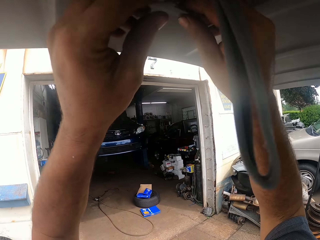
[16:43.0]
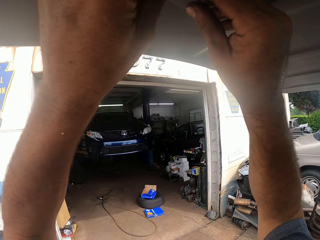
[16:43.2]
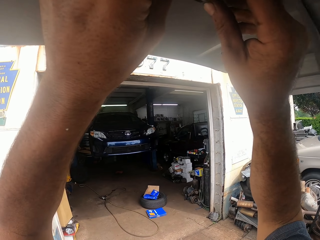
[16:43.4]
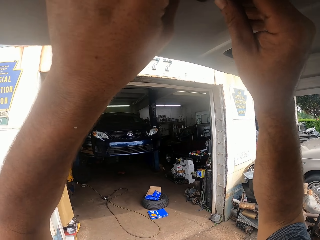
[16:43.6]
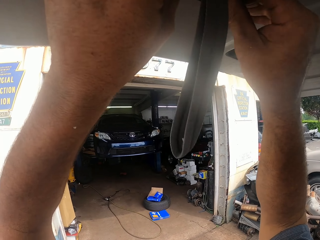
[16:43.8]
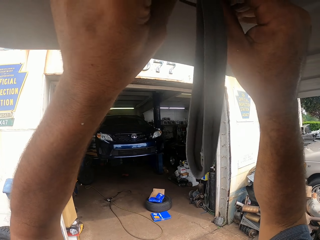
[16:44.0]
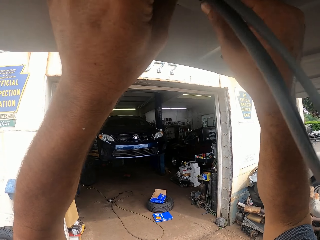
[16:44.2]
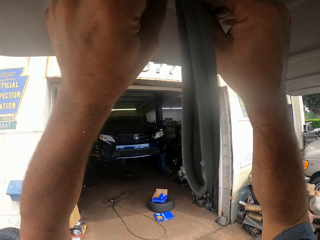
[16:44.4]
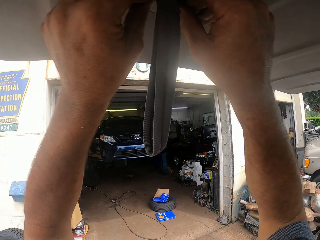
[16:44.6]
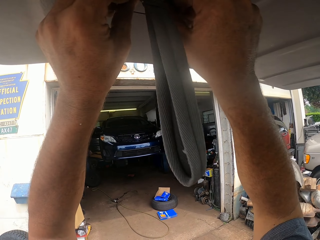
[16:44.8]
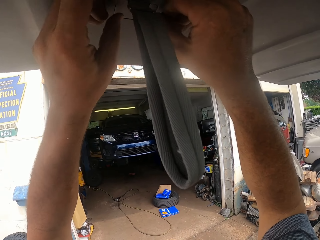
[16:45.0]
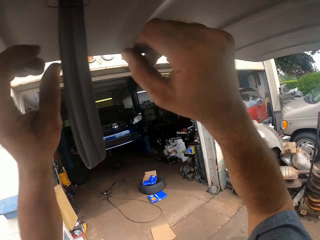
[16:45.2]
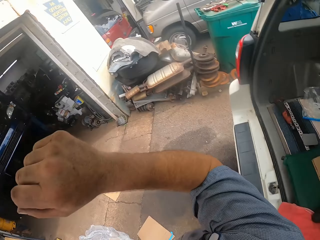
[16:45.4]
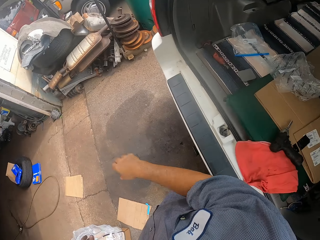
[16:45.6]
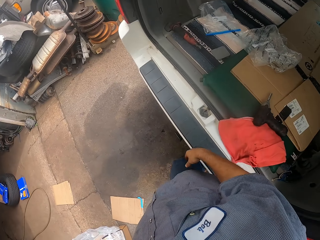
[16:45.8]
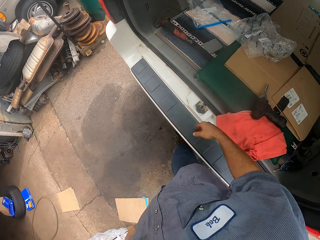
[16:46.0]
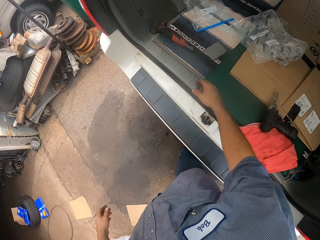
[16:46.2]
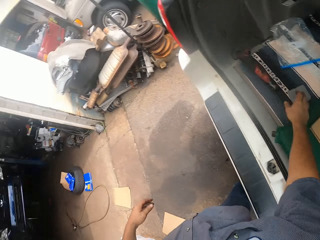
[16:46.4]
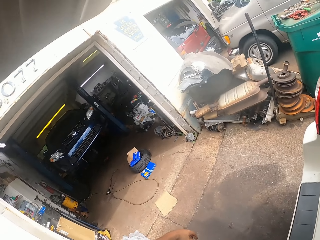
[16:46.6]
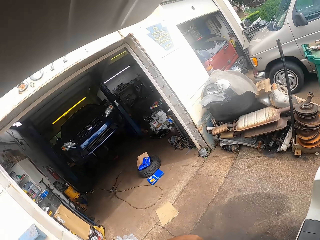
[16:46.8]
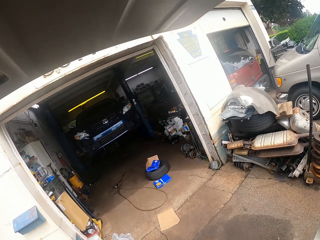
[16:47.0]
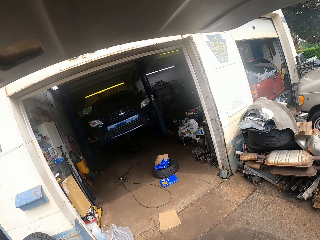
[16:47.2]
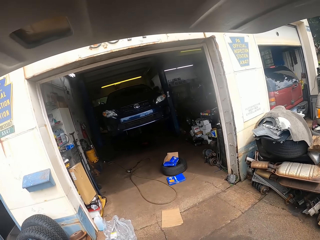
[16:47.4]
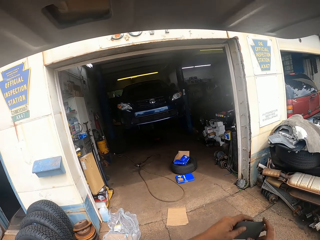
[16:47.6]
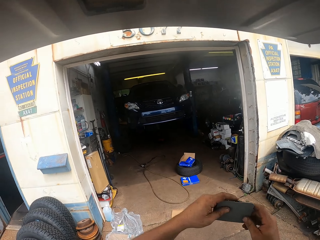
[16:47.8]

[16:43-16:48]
The camera wearer picks up something. They fix something on the door. They fix something on the belt. They pick up something.

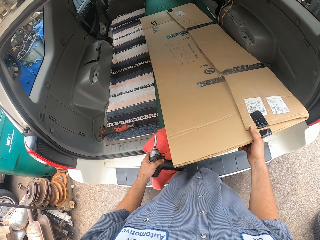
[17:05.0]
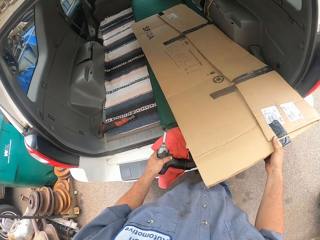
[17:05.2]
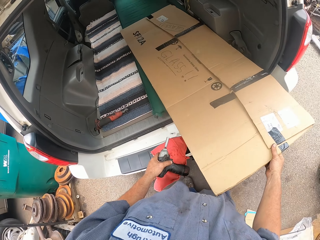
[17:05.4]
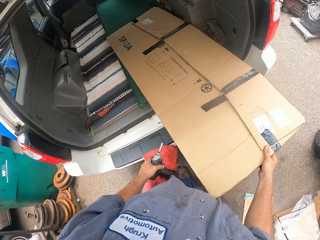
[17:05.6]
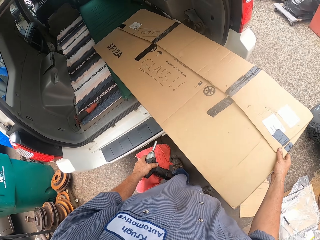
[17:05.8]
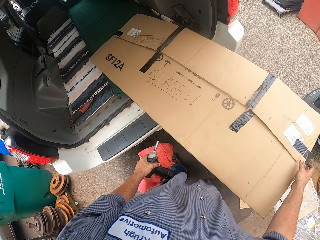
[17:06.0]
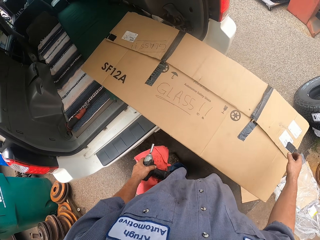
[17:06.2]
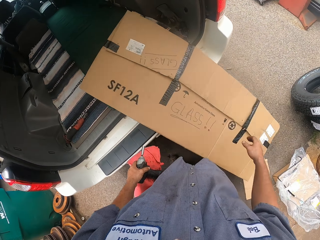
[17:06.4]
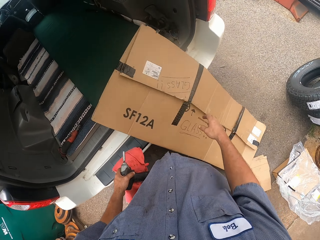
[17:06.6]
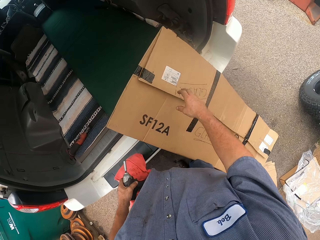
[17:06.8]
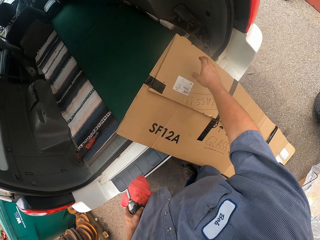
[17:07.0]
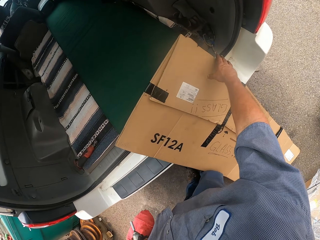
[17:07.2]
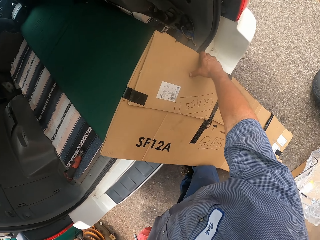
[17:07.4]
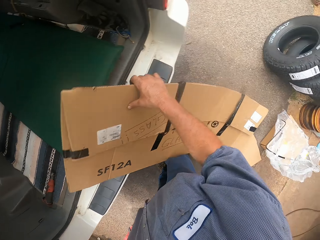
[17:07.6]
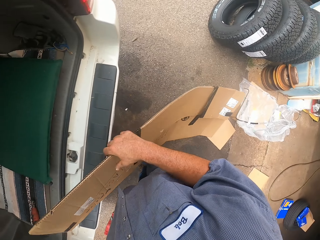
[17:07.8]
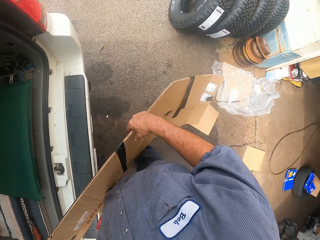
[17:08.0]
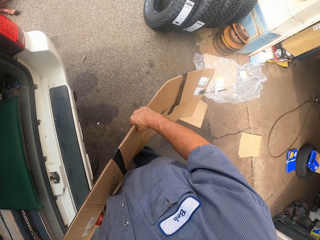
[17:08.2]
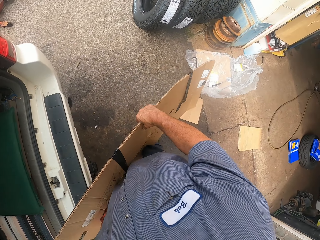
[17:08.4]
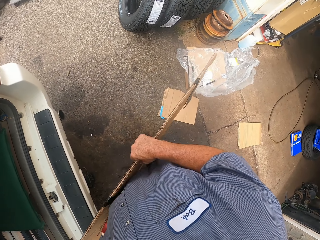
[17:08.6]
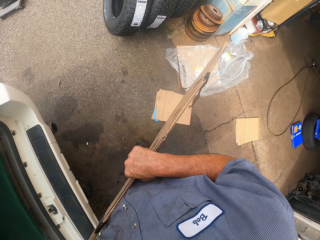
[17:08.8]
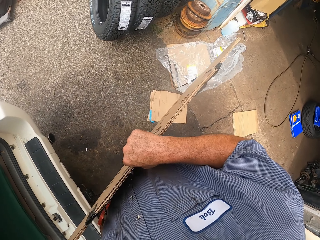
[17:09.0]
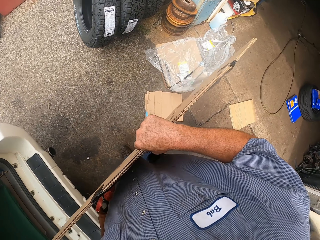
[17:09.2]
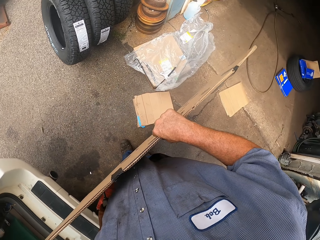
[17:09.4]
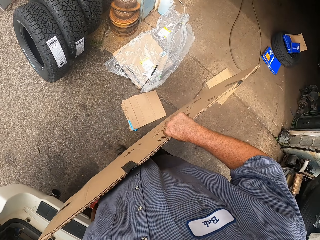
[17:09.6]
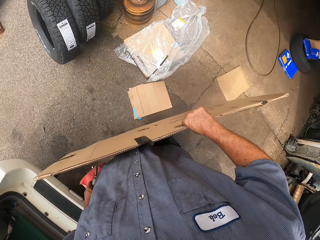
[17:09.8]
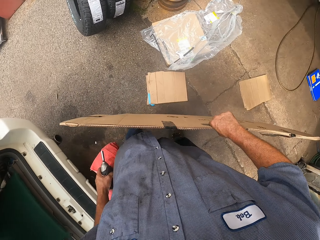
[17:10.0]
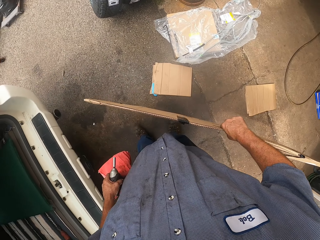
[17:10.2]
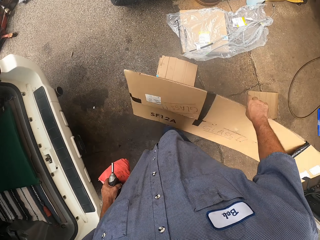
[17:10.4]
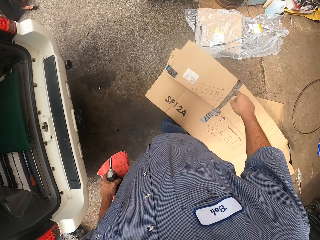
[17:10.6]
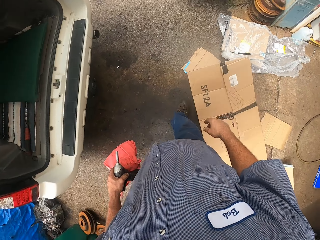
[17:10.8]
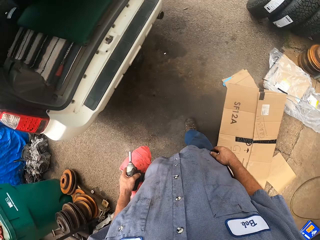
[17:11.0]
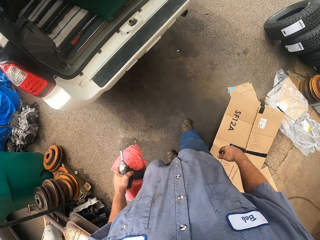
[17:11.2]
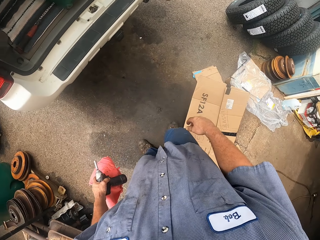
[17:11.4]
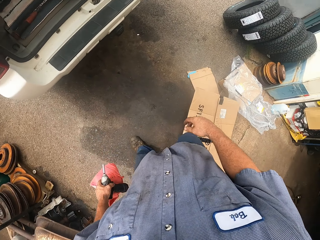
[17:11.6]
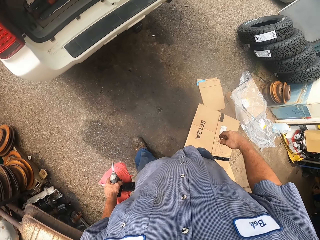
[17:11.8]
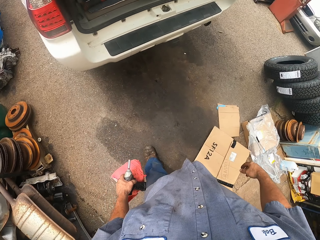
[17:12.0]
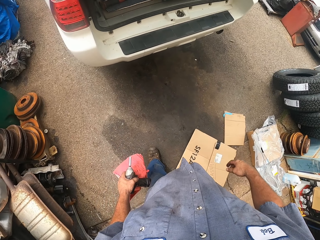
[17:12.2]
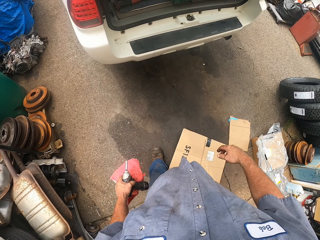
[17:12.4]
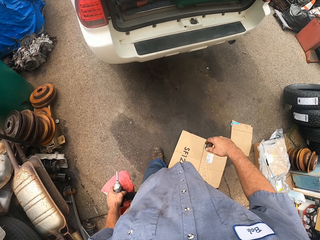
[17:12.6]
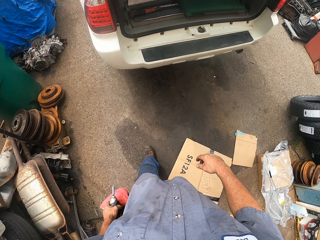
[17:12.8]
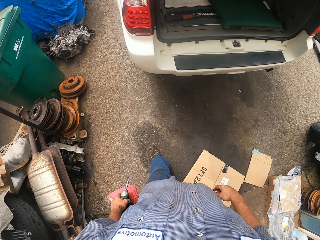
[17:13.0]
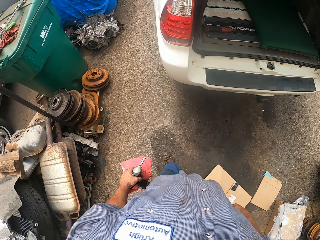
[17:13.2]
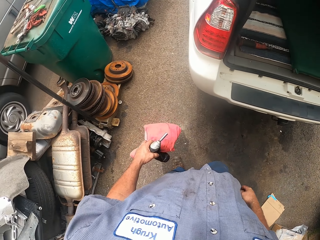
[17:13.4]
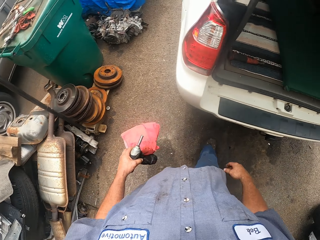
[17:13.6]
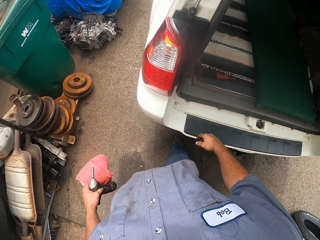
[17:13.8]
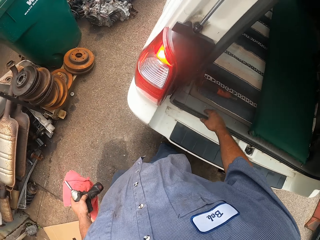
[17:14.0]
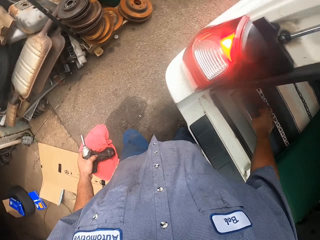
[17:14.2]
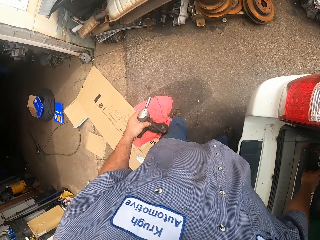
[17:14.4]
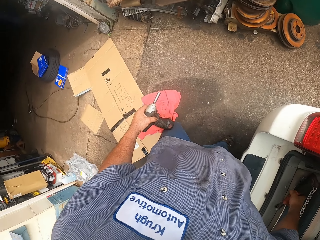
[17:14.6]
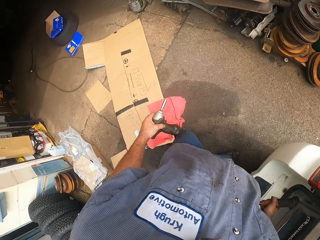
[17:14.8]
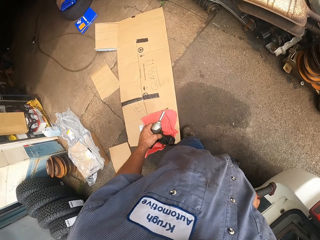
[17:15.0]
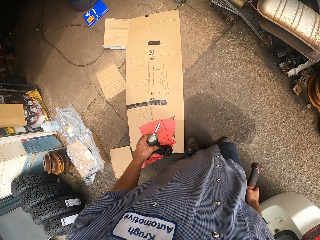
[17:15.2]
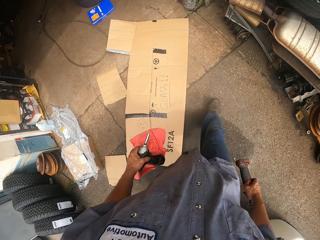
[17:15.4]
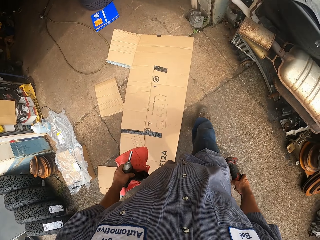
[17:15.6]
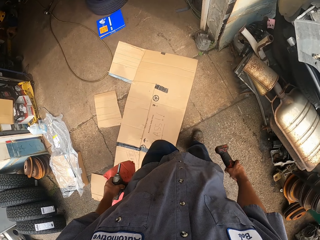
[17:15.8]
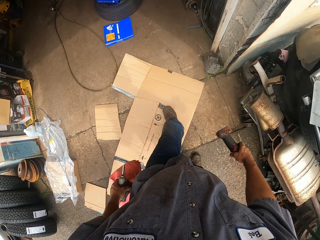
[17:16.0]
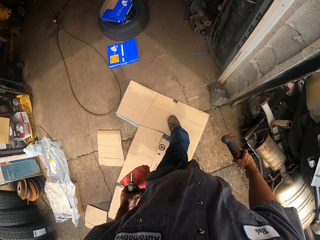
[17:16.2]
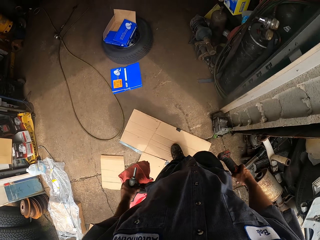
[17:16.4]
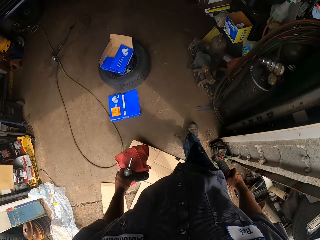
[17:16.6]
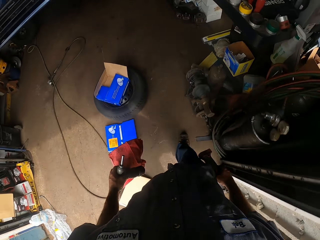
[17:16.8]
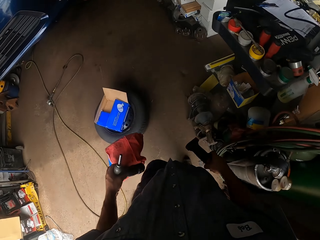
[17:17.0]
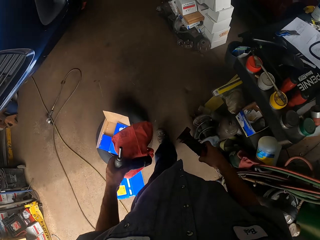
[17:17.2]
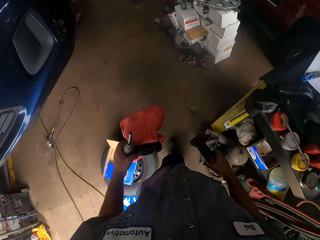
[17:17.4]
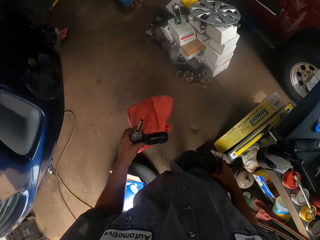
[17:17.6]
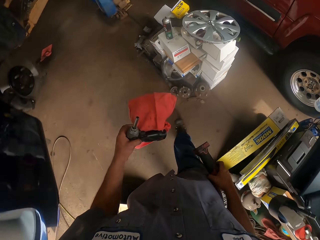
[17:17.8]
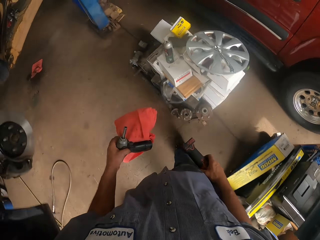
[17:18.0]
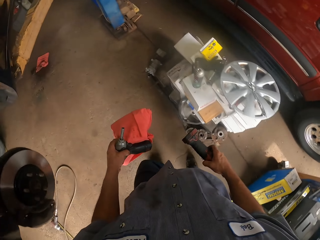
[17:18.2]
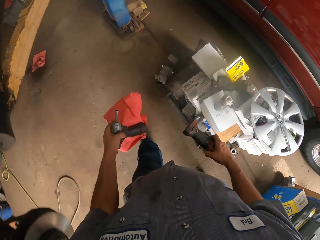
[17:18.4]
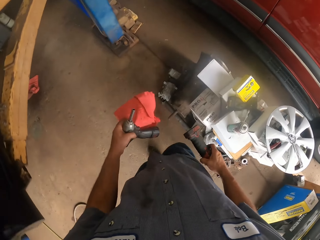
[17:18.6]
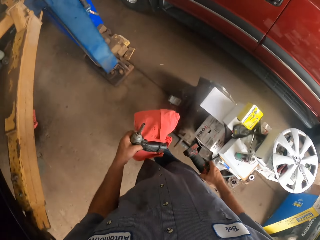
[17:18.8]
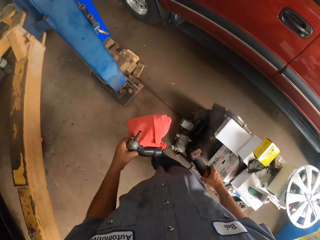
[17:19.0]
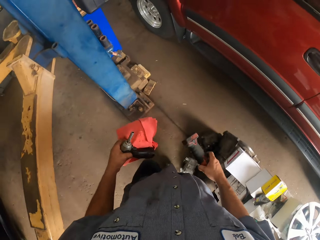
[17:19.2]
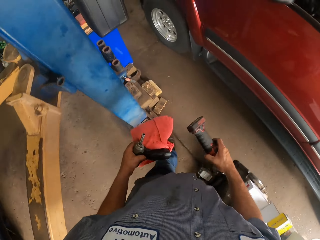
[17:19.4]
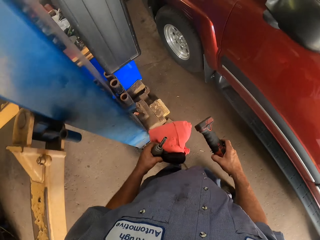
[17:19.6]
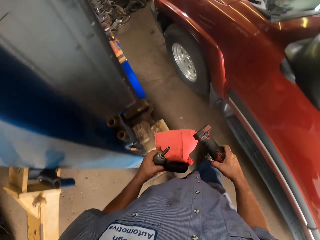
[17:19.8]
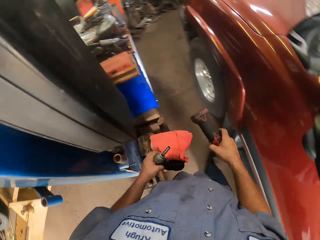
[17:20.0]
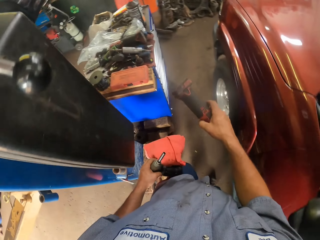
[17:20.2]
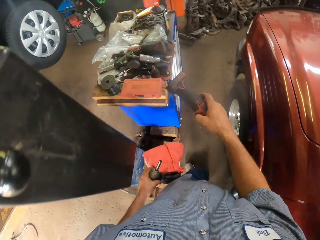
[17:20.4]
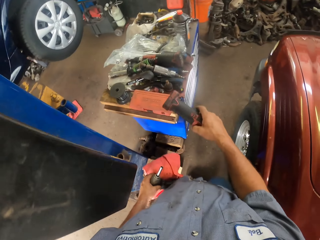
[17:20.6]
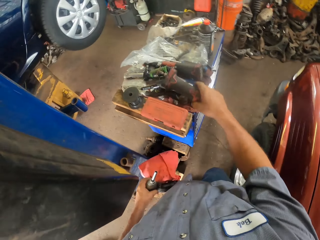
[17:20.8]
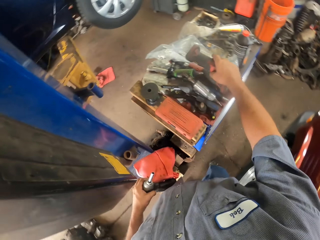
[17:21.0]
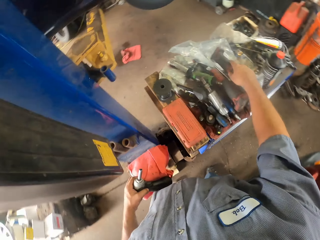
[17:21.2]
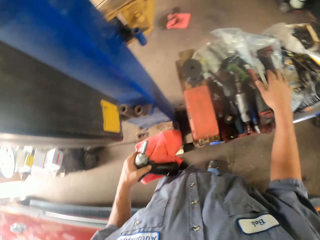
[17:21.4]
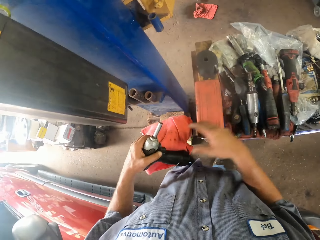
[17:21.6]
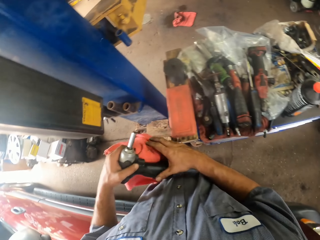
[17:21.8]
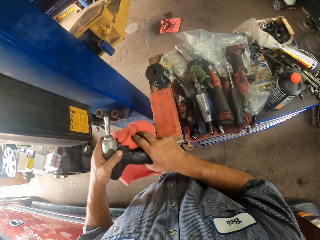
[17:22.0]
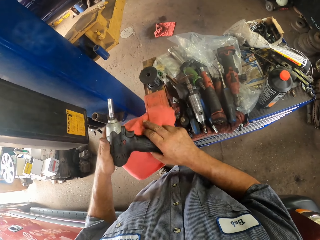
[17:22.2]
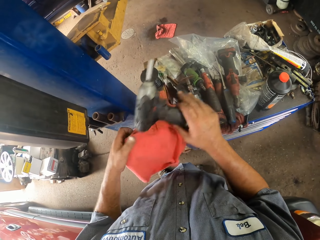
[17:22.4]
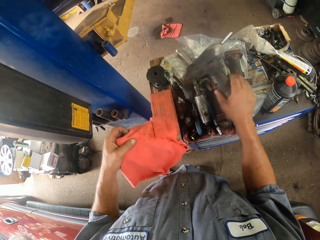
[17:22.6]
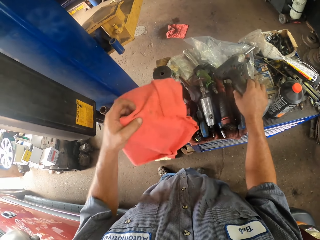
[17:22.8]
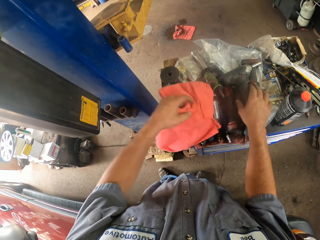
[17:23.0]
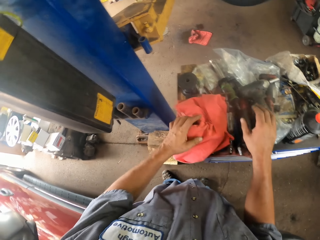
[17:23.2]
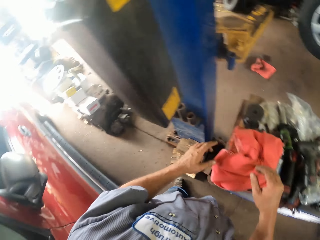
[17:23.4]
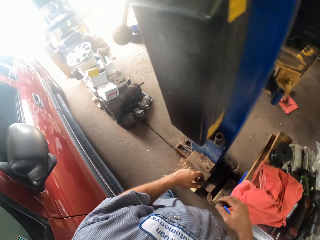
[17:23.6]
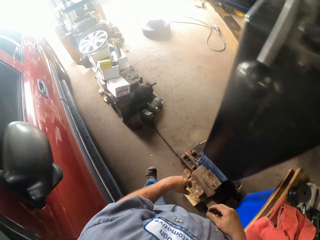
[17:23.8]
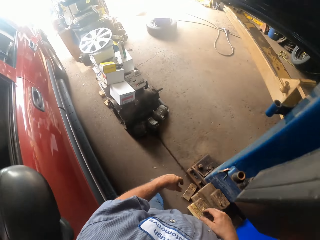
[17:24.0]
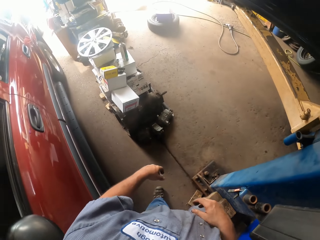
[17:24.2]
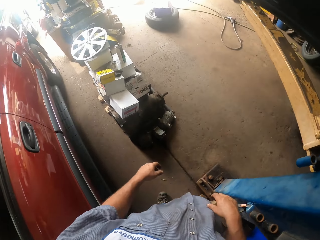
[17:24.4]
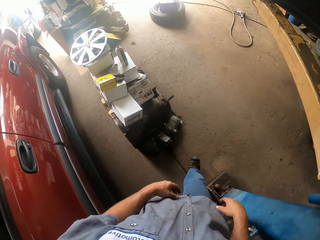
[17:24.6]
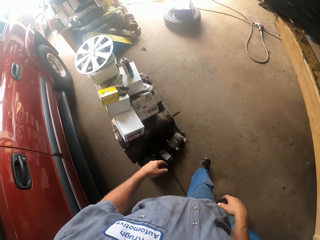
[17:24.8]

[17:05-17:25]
The camera wearer drops a carton. They pull the carton. They put the carton down. They move around. They walk into the garage. They pick up a car jack. They walk around. They walk around again. They drop the car jack. They put the nut driver or driller down. They drop a shopping bag.
